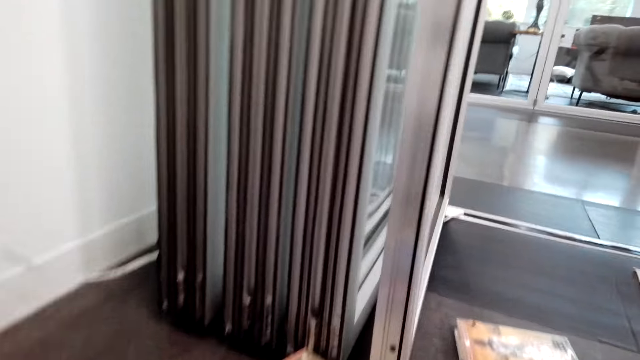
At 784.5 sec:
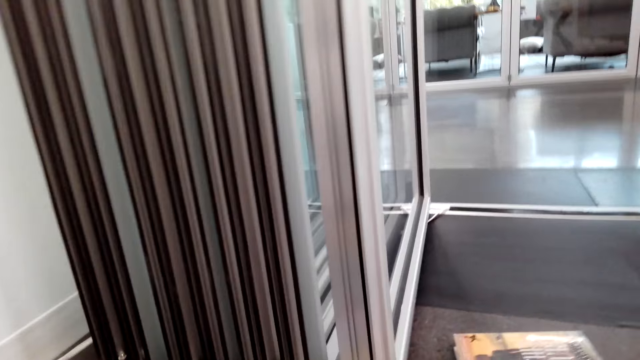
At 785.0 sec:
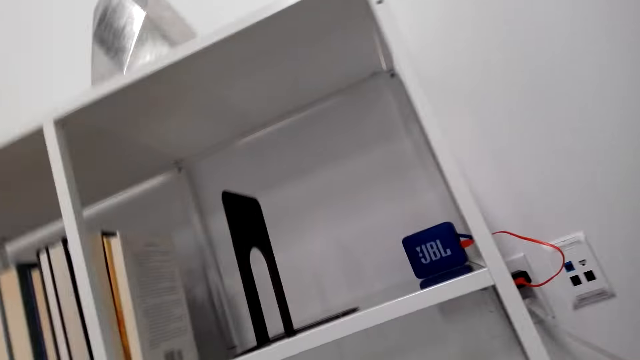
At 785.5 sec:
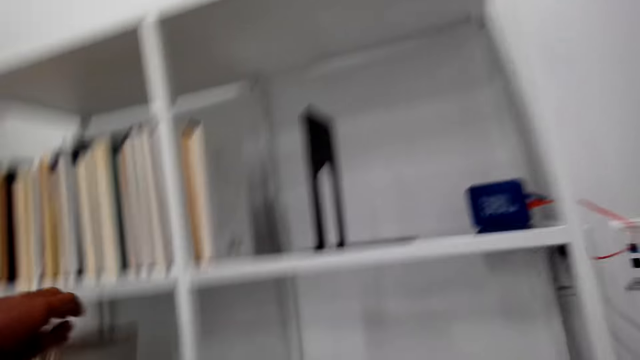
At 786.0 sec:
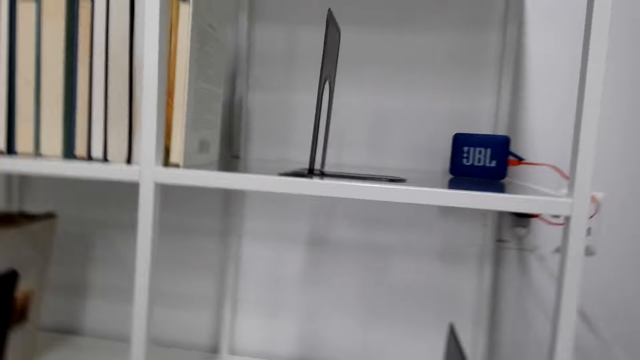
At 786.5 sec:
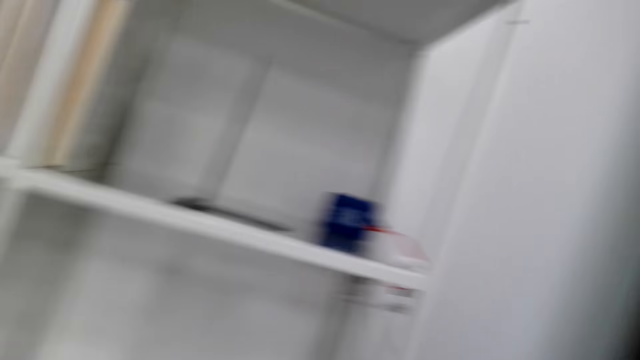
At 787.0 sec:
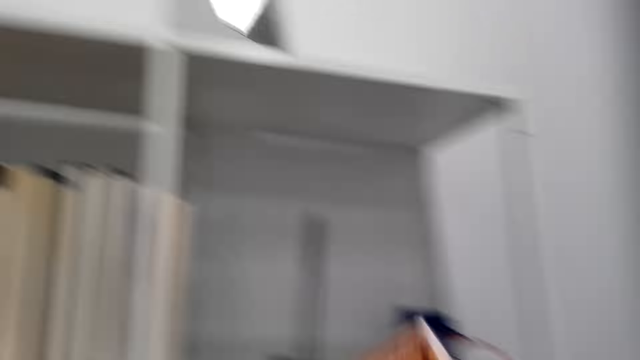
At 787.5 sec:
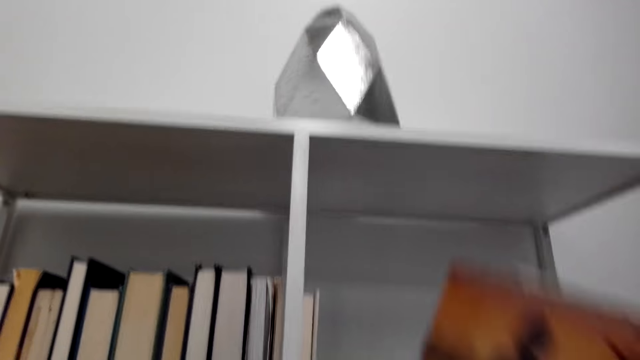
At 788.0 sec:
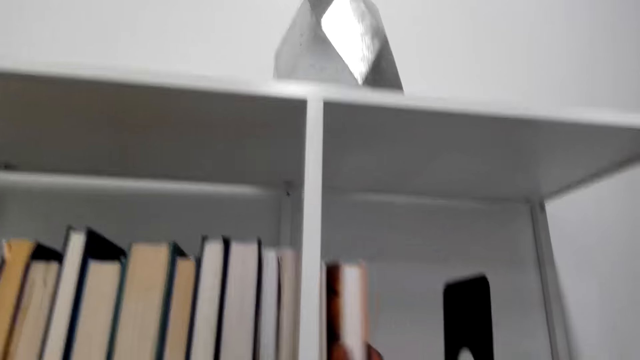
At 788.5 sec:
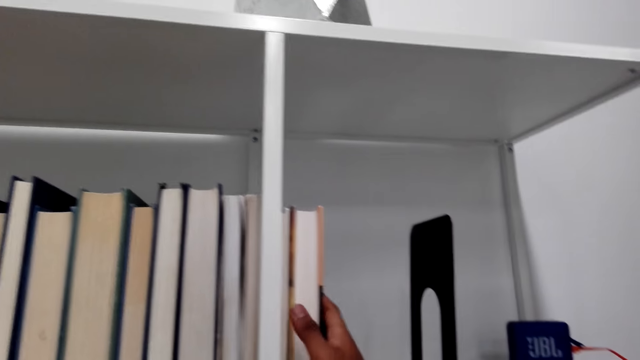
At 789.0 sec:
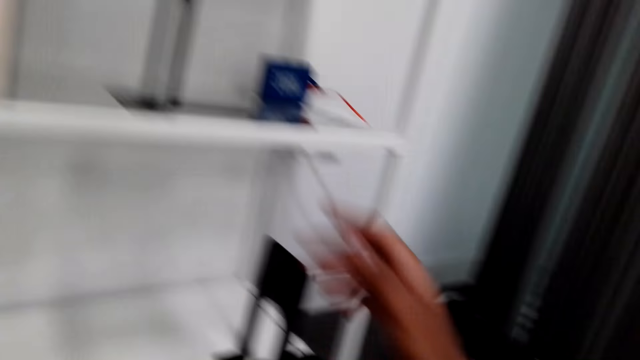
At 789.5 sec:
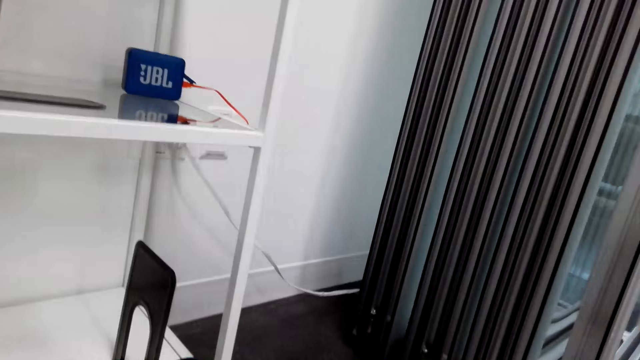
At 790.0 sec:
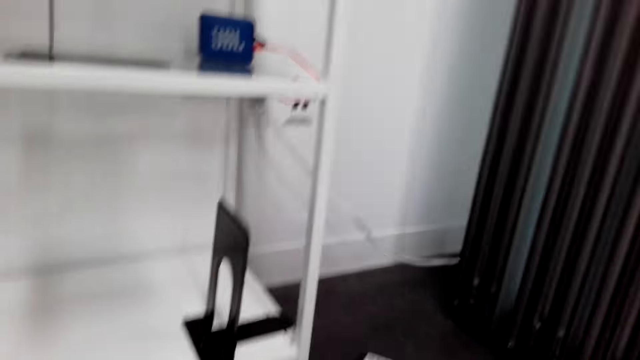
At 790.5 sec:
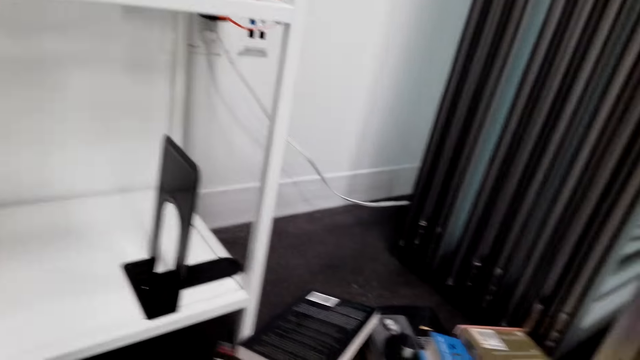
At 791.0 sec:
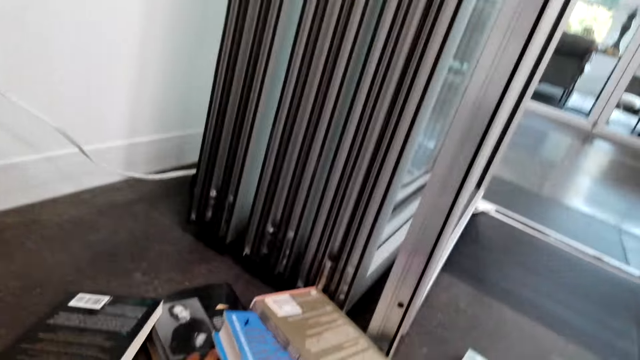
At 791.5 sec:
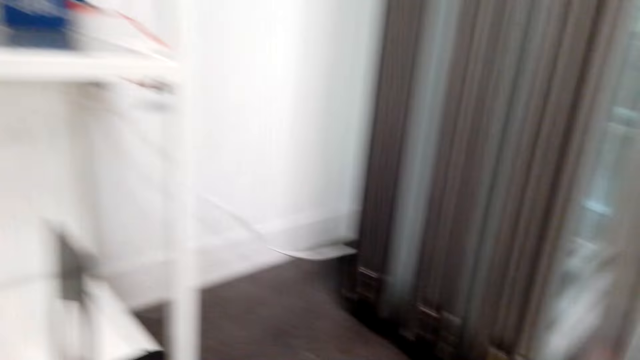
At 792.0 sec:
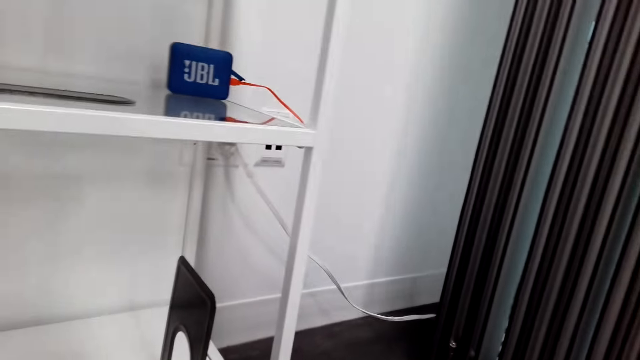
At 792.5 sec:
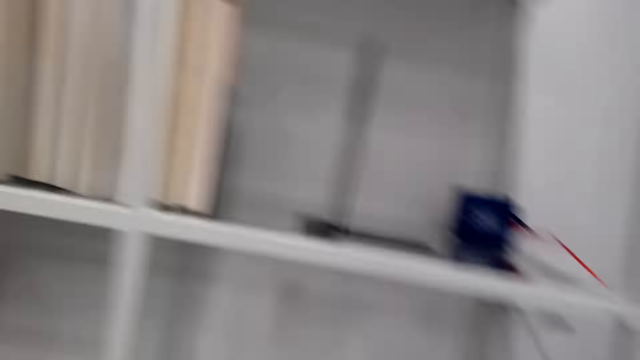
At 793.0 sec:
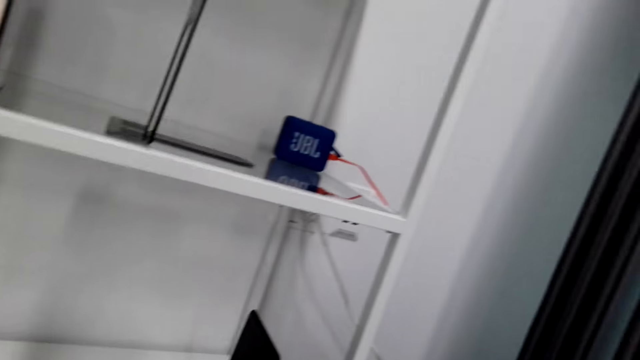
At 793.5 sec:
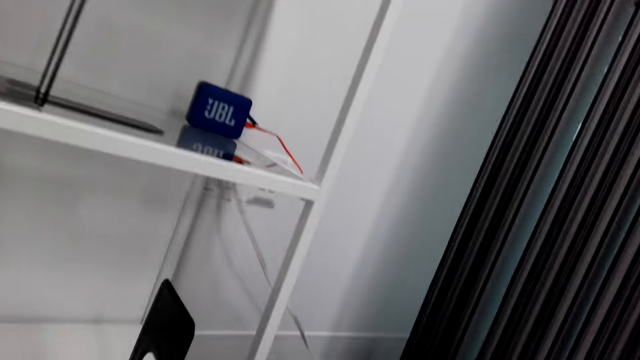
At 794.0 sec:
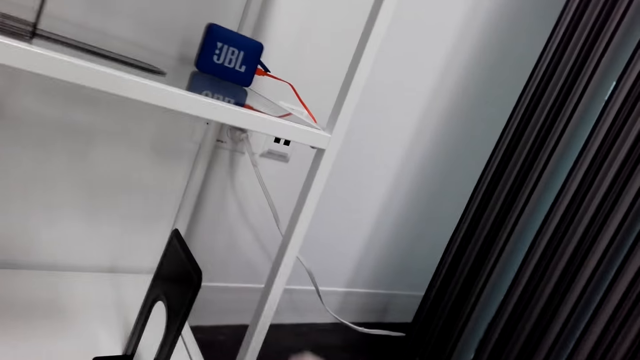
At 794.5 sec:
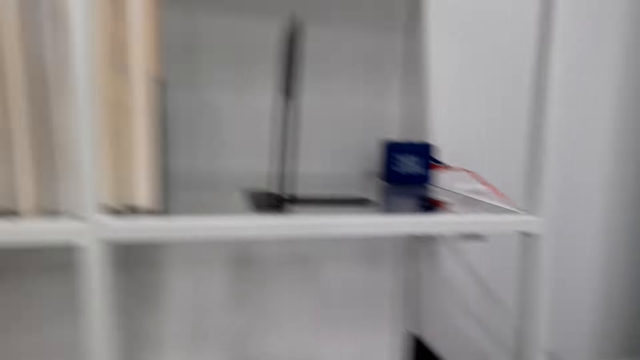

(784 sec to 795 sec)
The camera wearer turns around. They remove the left hand from the novels in the cabinet. They hold a novel. They arrange novels in the cabinet. They turn. They look around. They hold the novel.

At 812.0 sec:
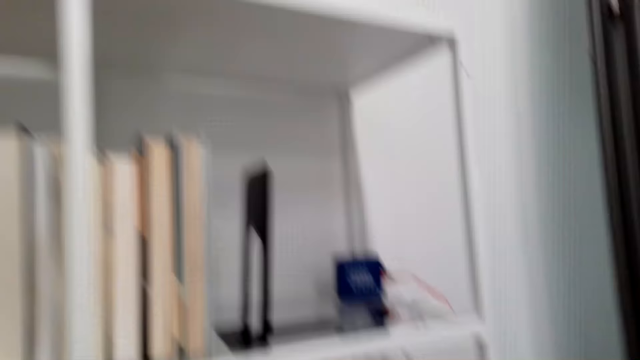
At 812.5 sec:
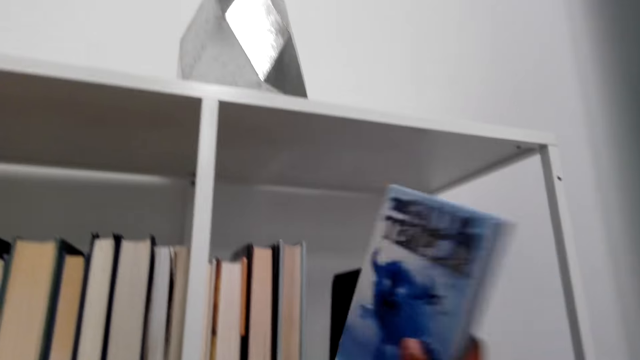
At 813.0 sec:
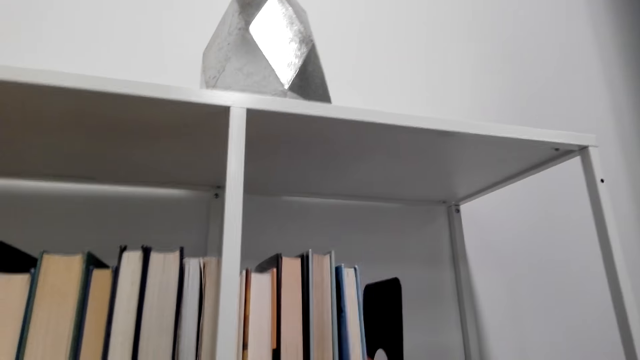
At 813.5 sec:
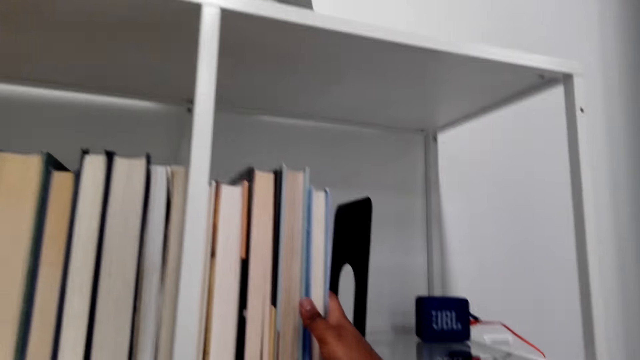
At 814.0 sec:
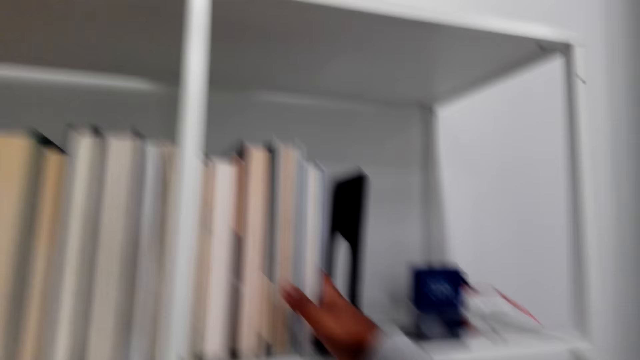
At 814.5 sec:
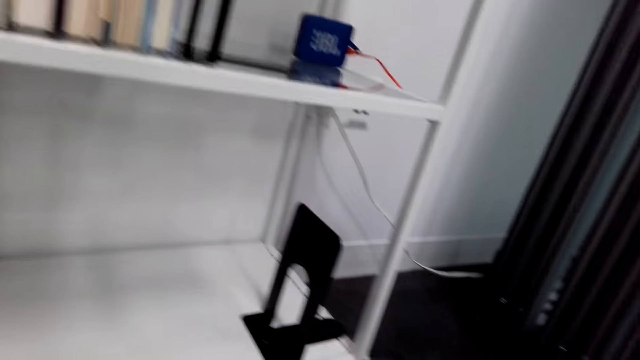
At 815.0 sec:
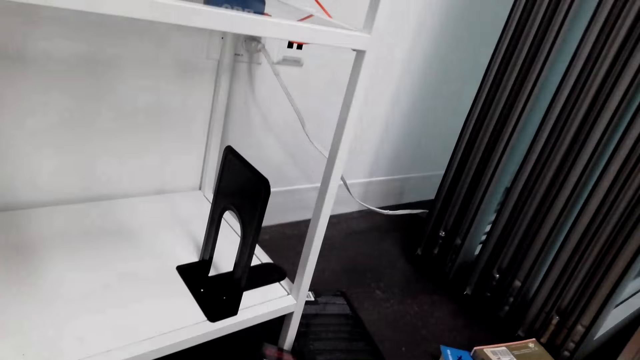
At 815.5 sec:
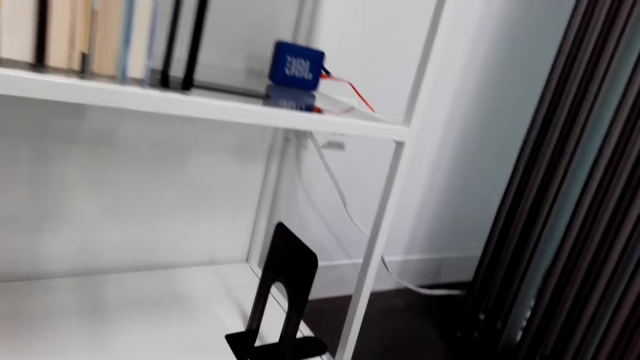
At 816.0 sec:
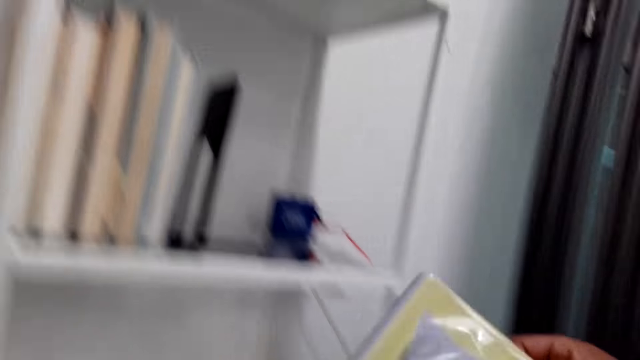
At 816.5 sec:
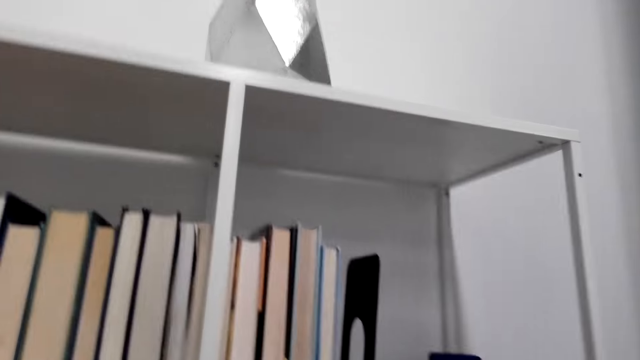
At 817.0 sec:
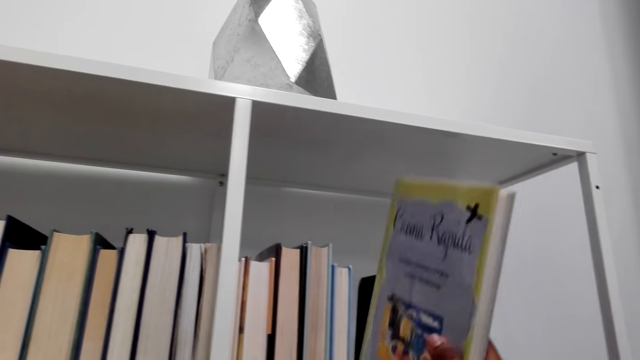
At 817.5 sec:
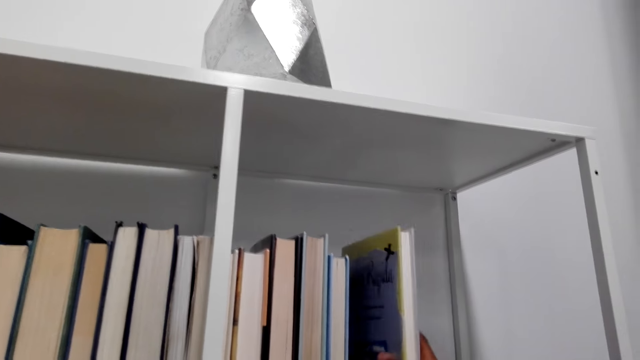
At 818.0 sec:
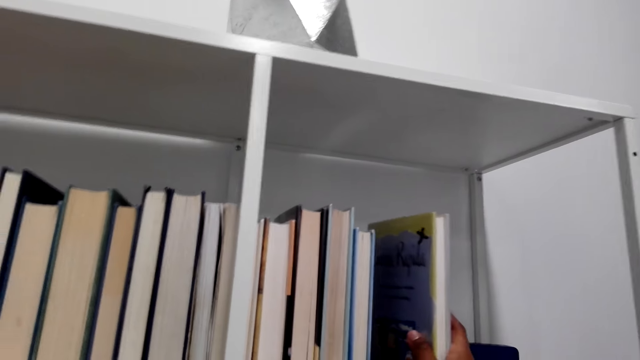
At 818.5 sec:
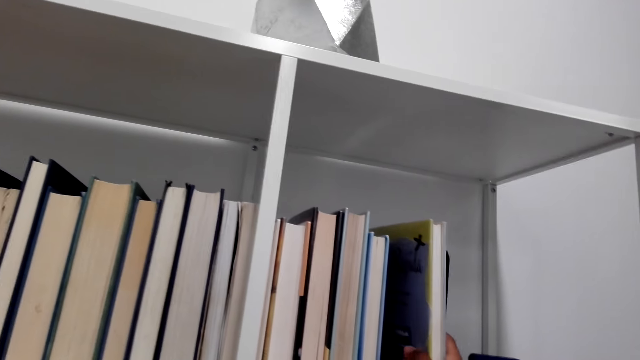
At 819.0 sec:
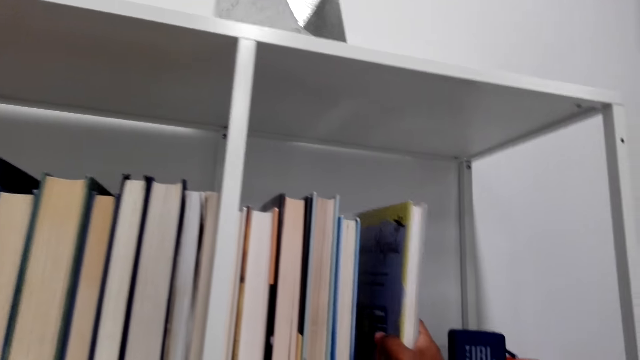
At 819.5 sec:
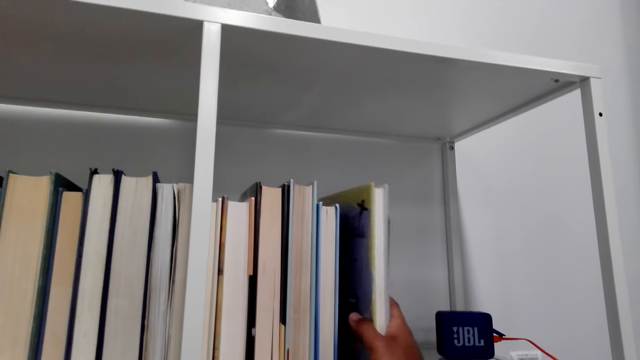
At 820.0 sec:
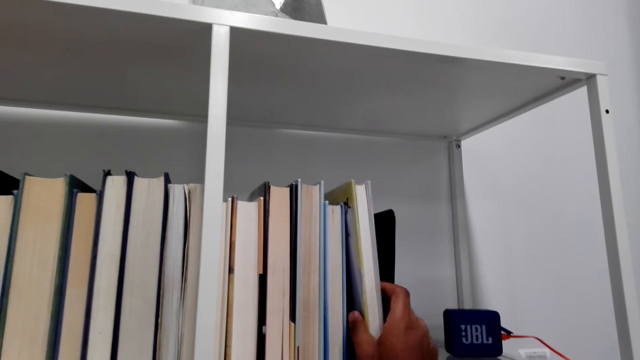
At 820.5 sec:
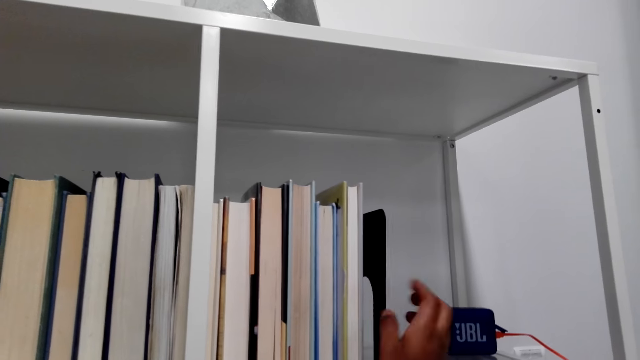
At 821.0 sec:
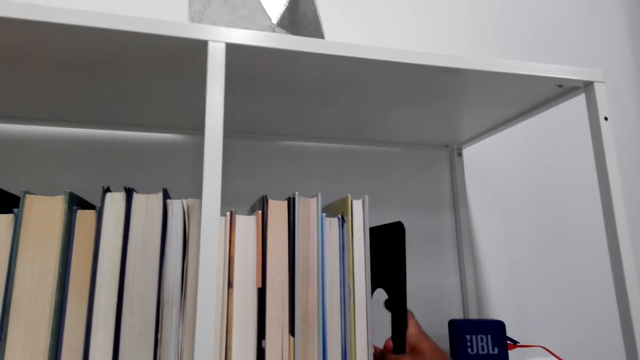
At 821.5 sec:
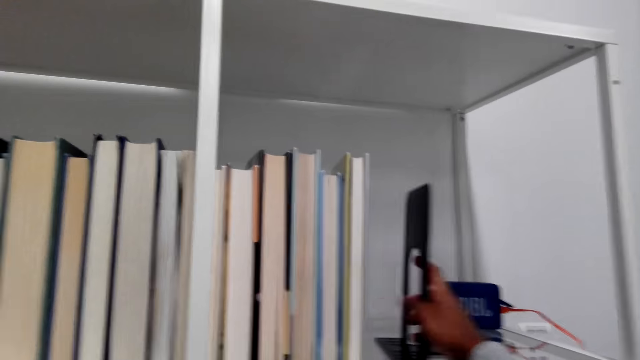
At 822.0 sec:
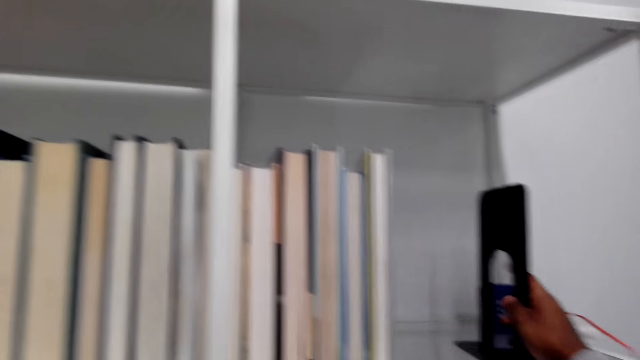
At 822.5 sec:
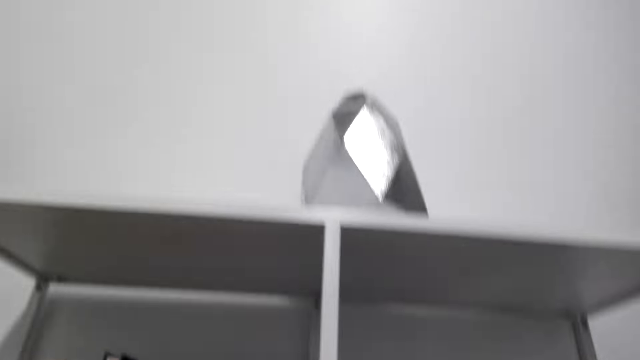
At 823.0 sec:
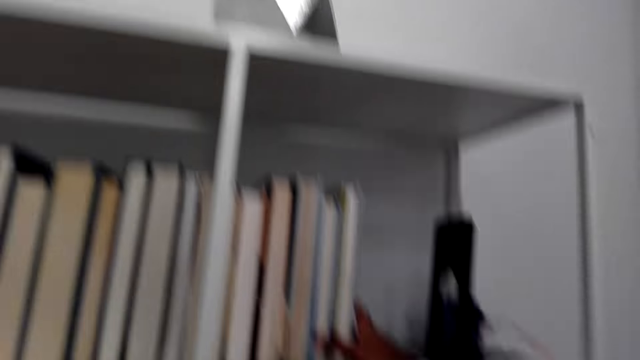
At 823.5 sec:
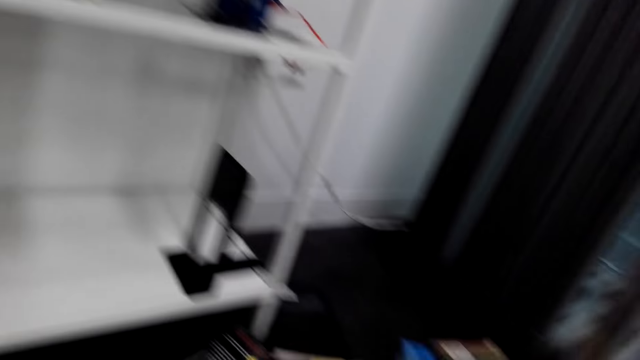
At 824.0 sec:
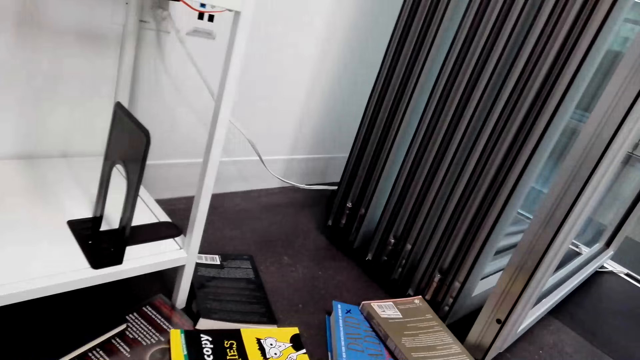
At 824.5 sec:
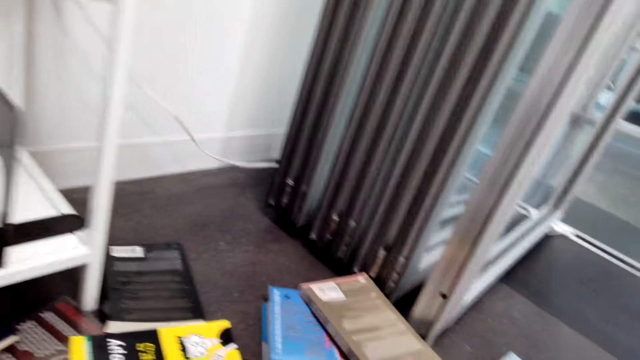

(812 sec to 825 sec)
The camera wearer arranges more novels in the cabinet. They look around. They hold a novel. They arrange novels in the cabinet. They push the bookend away. They look on the floor.
